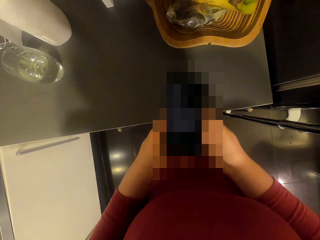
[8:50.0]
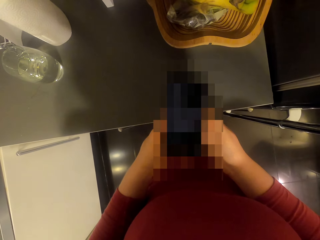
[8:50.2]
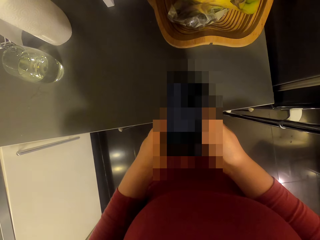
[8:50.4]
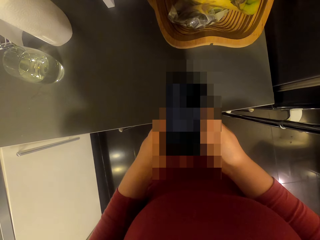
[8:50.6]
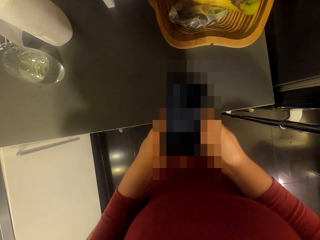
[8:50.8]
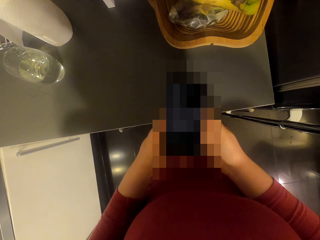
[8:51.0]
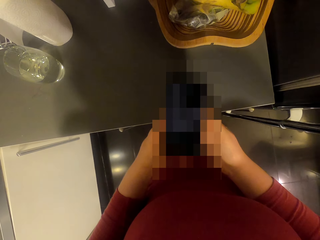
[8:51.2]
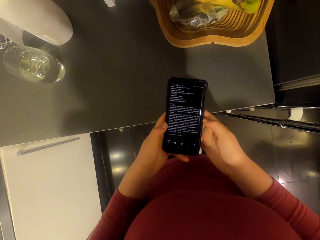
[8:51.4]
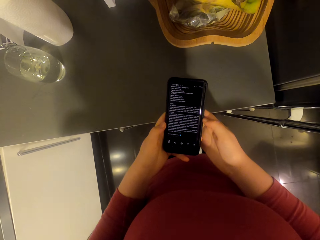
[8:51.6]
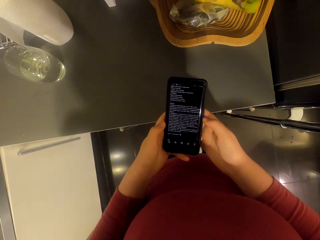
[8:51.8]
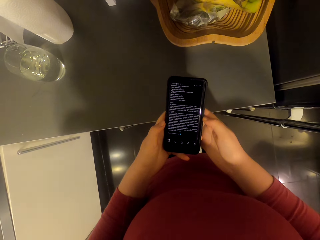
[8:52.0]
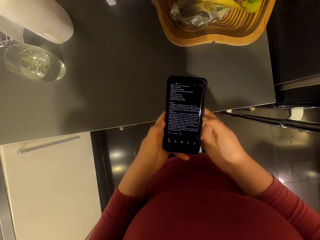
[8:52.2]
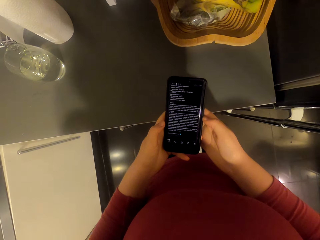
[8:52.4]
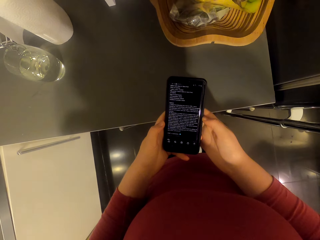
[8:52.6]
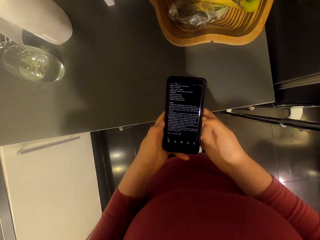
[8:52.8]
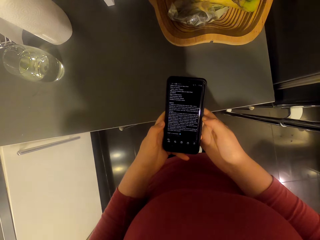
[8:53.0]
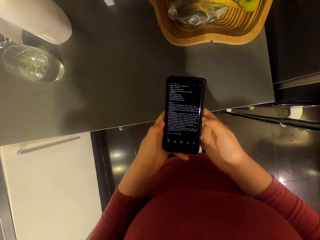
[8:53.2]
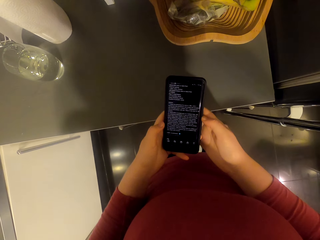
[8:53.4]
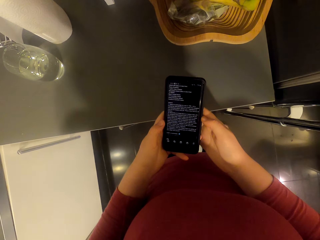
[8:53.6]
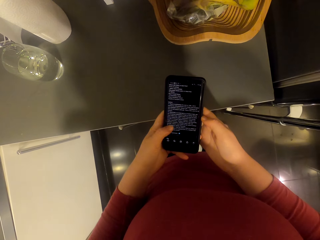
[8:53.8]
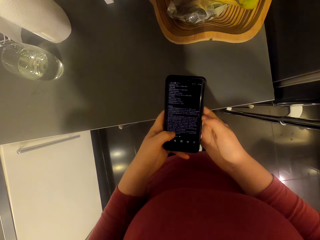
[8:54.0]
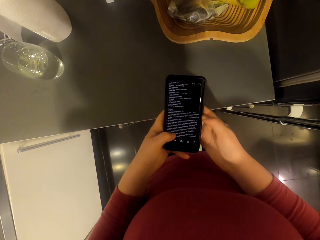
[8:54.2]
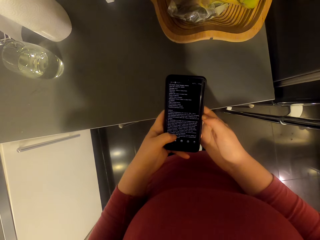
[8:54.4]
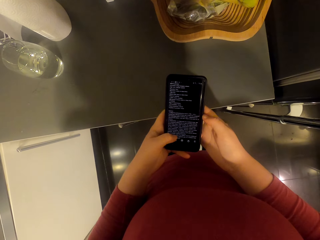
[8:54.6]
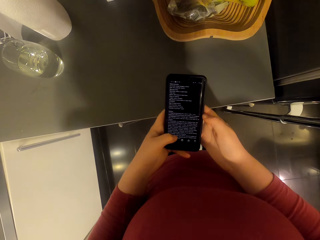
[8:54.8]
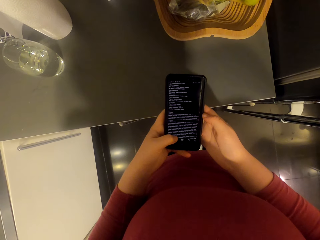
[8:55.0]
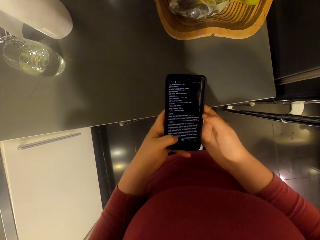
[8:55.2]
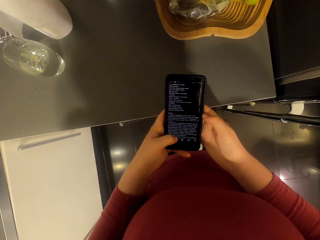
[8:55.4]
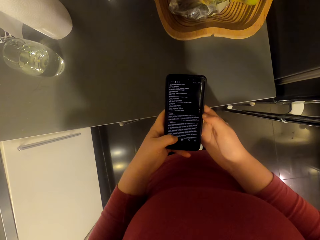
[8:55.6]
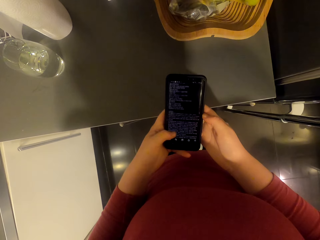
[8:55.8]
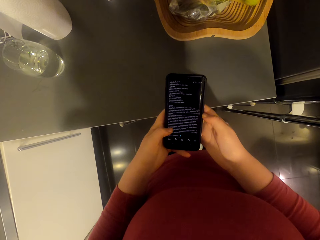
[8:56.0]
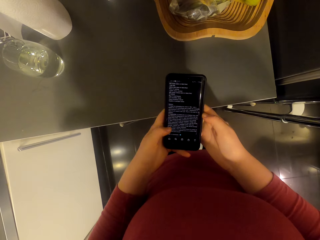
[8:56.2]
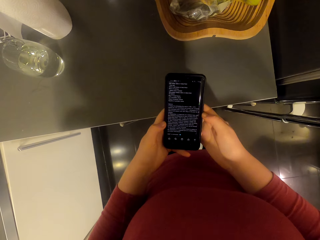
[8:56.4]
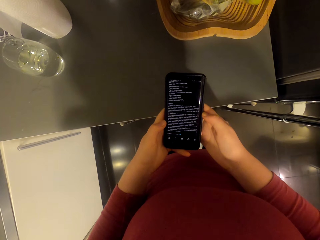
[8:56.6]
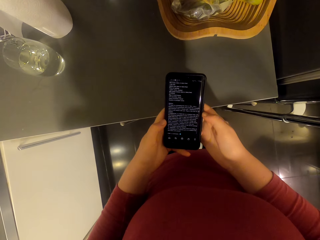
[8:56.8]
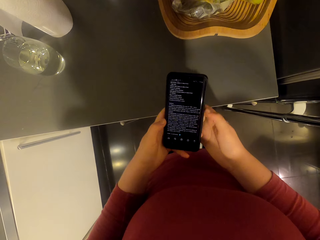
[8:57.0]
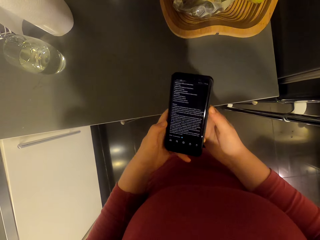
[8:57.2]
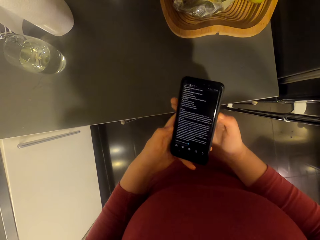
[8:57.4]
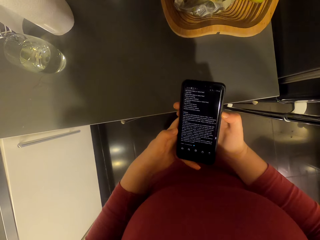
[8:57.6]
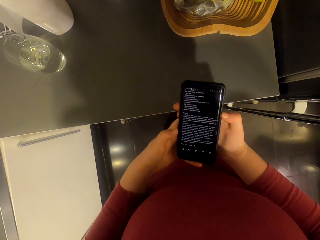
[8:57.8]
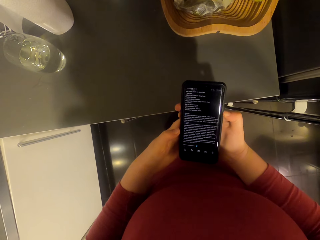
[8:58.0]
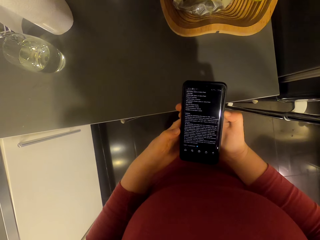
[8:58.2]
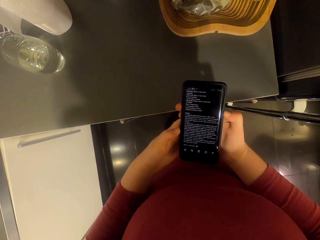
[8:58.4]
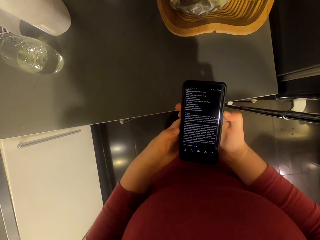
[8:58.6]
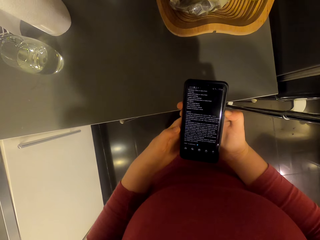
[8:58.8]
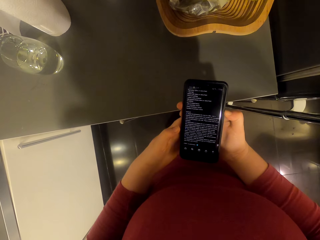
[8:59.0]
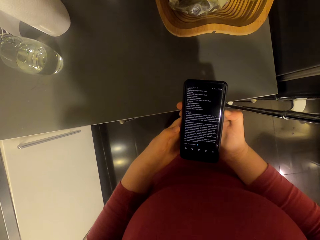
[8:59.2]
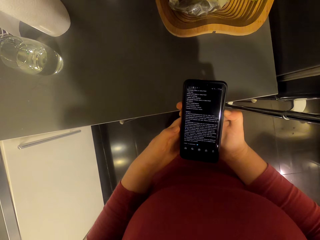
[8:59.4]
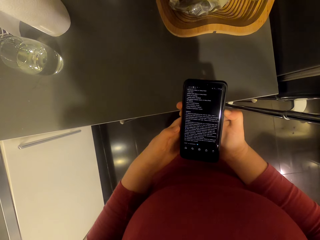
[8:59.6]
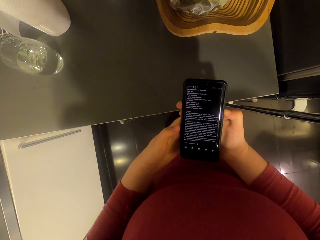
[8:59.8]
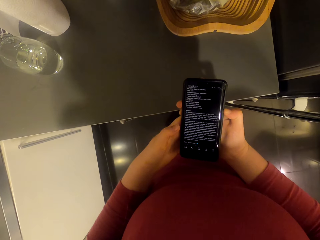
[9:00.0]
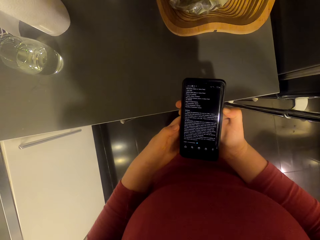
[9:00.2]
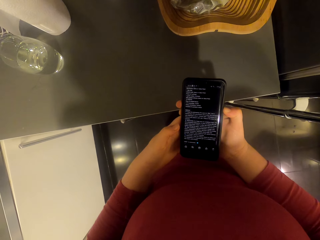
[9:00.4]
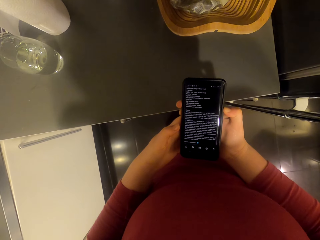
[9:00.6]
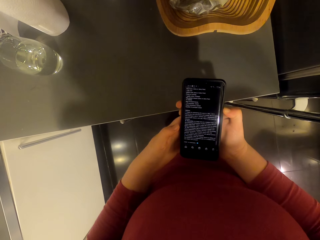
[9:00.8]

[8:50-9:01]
The camera wearer reads the phone.

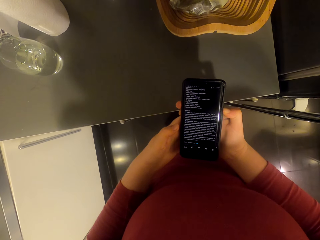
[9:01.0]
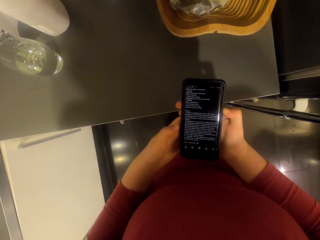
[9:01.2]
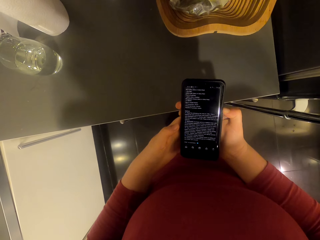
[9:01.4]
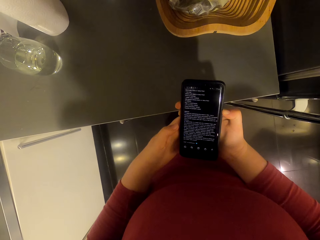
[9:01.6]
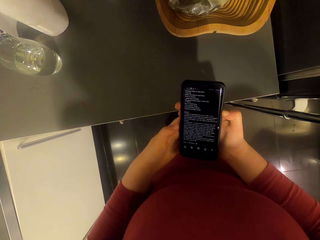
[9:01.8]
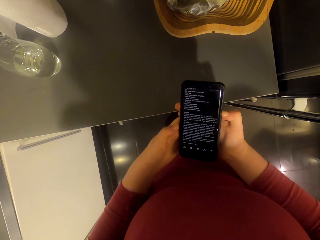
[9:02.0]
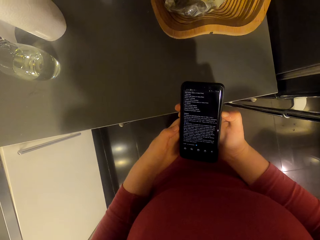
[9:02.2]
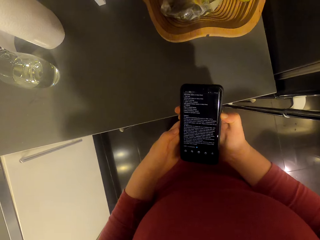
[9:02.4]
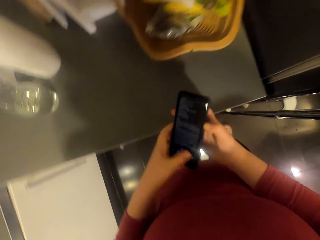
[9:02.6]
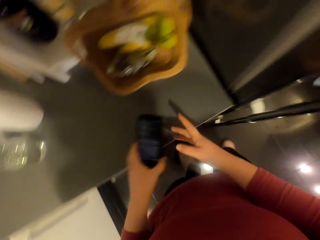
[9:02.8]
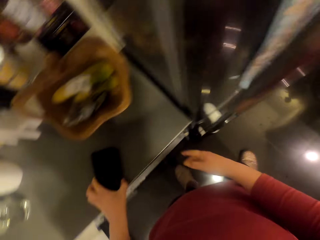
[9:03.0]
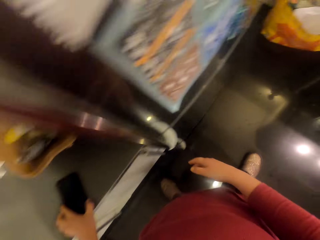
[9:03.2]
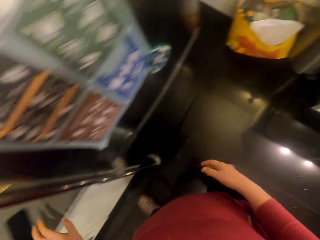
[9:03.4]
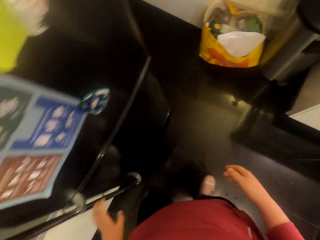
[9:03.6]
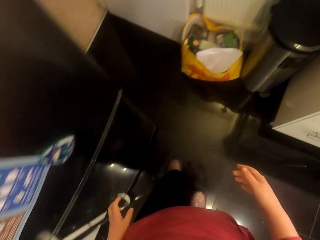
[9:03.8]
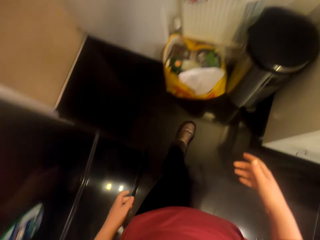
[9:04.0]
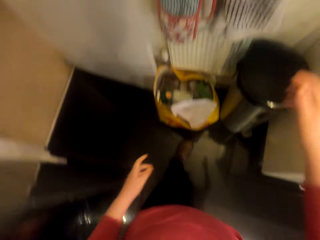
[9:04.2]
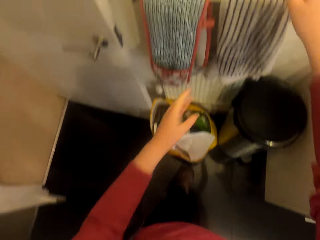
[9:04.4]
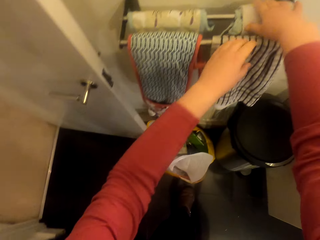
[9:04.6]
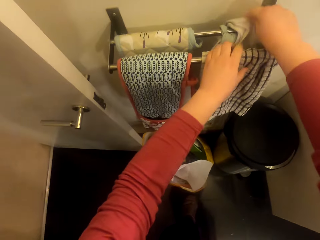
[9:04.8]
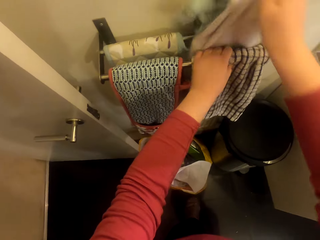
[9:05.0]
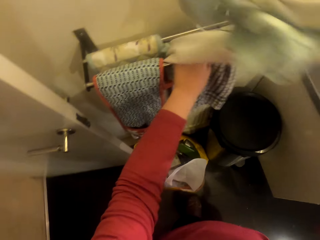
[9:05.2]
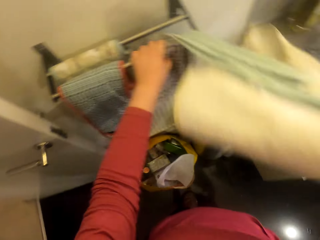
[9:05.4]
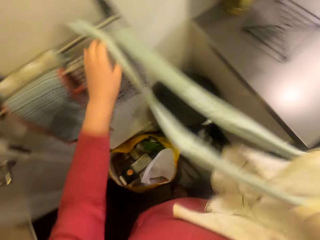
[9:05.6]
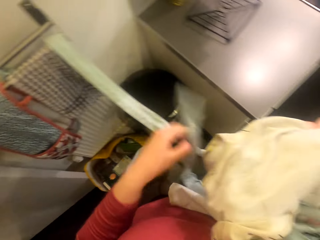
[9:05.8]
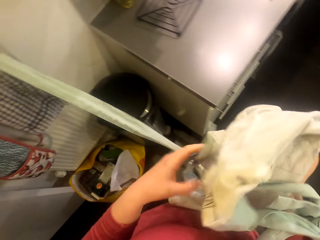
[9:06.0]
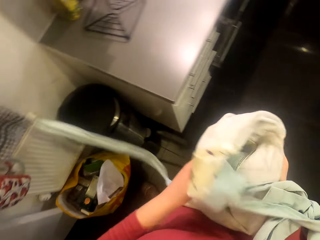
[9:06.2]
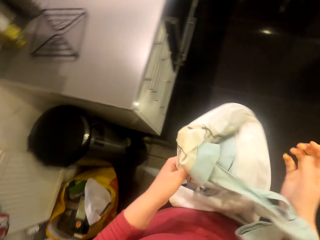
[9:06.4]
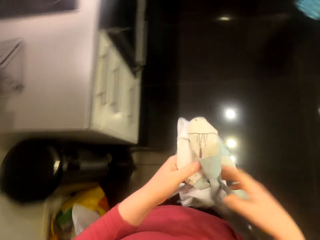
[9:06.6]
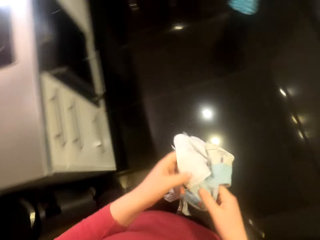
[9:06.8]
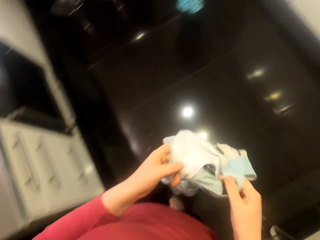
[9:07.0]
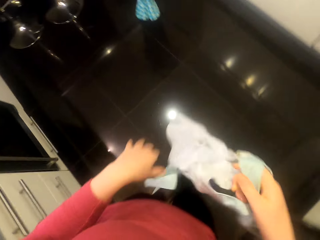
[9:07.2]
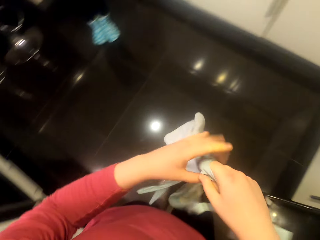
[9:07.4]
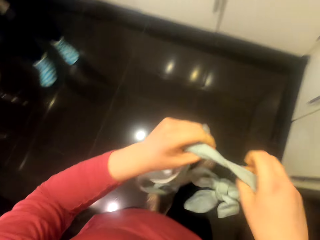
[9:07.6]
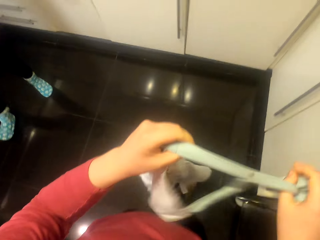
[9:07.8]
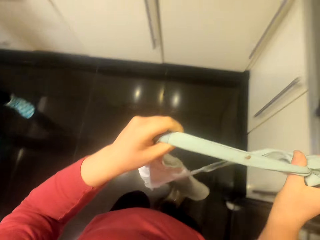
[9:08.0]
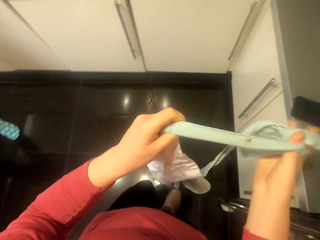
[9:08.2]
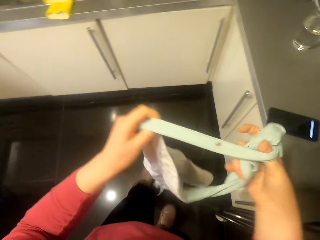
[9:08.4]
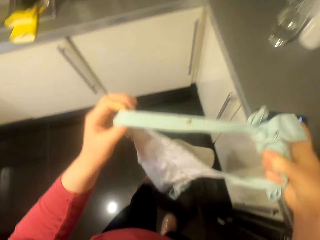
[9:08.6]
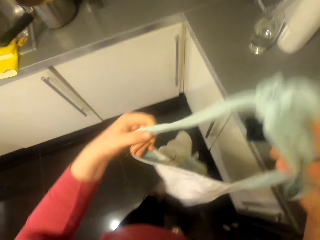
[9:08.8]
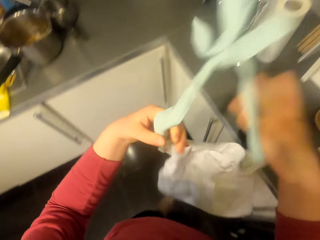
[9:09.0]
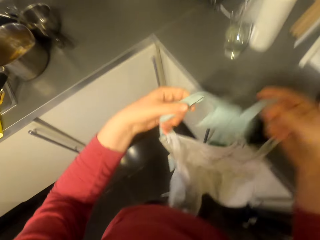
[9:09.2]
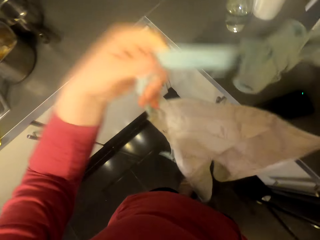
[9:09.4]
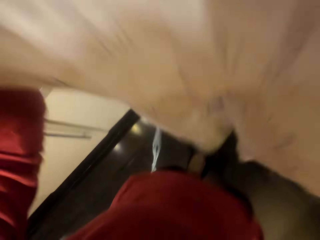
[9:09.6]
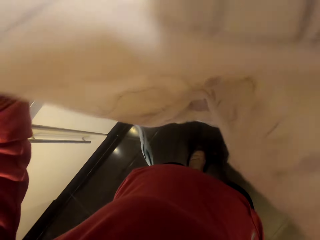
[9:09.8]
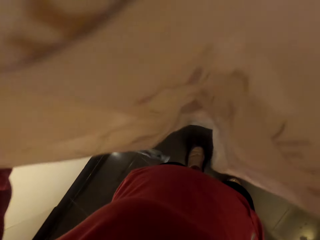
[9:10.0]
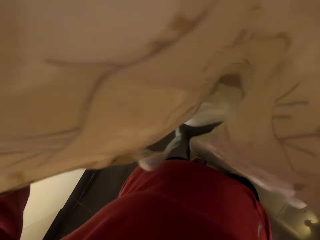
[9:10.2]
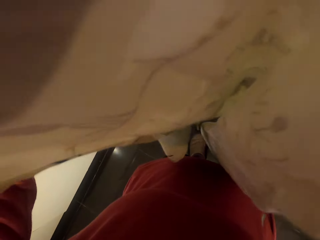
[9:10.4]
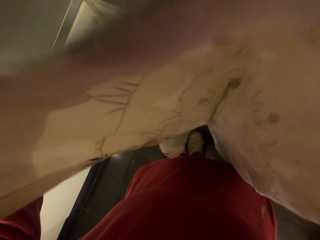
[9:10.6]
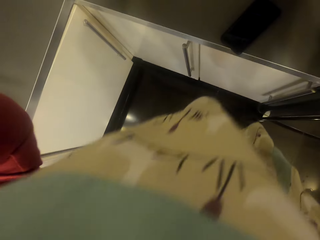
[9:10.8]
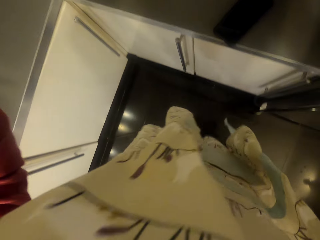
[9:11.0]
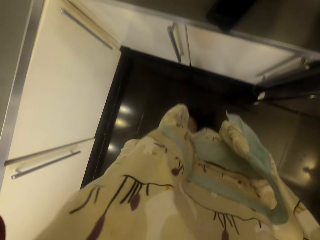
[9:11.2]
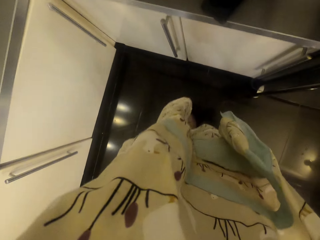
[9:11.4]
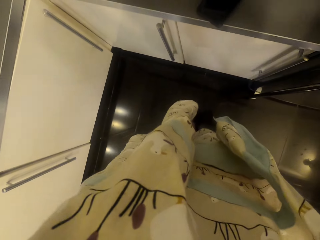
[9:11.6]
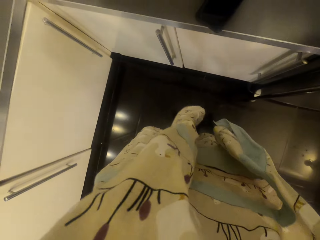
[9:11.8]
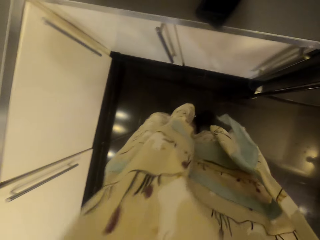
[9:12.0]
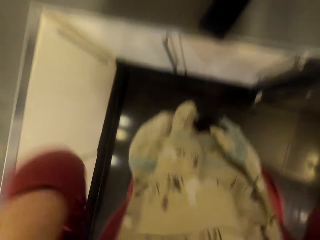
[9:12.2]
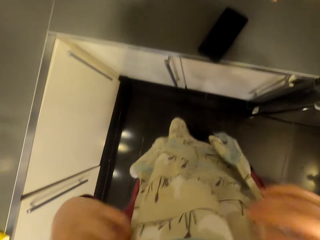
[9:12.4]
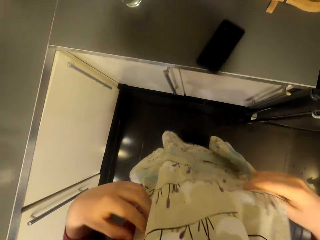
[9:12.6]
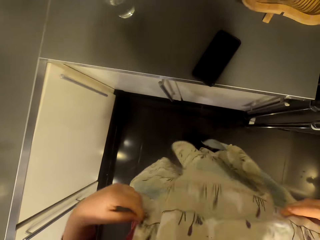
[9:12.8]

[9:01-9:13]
The camera wearer puts the phone on the kitchen area. They pick up the cooking apron. They walk around the room. They take the apron and put it on while talking to someone.
